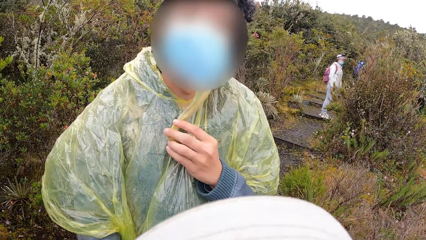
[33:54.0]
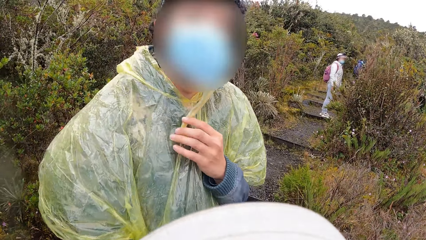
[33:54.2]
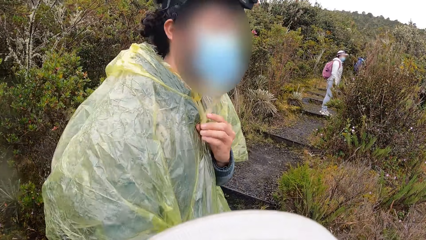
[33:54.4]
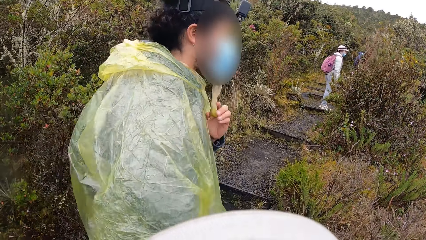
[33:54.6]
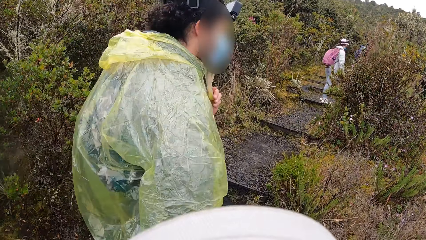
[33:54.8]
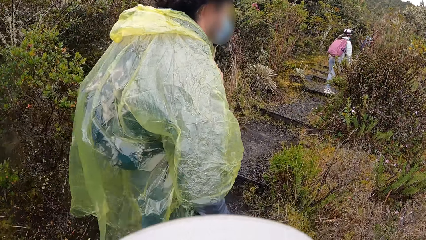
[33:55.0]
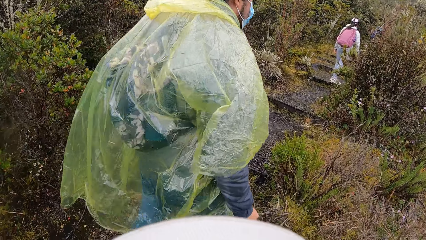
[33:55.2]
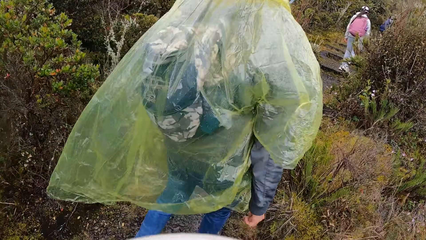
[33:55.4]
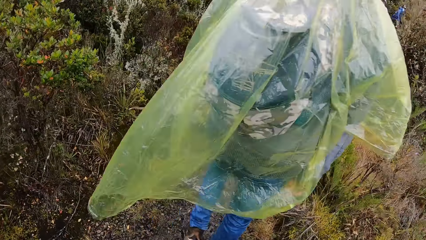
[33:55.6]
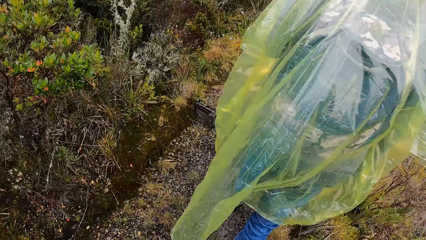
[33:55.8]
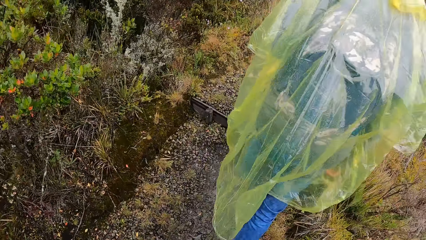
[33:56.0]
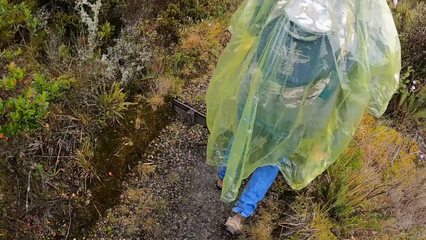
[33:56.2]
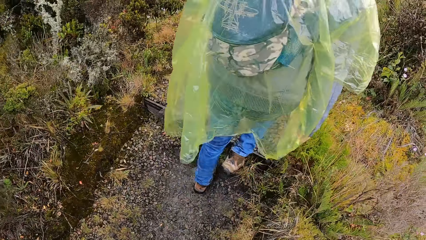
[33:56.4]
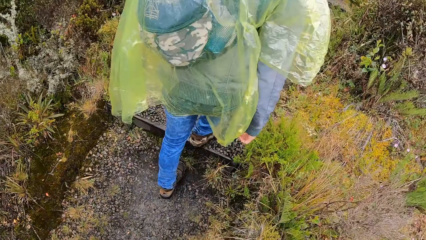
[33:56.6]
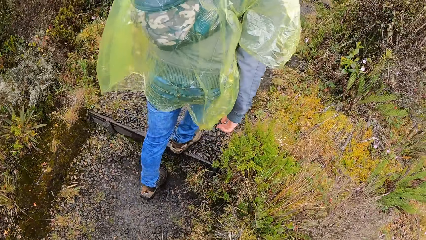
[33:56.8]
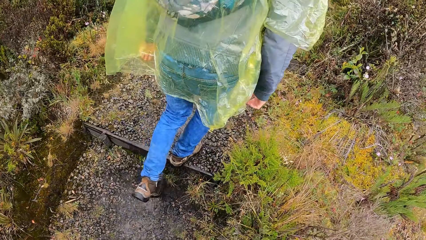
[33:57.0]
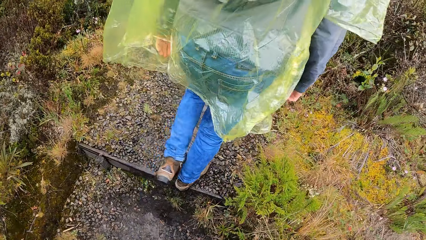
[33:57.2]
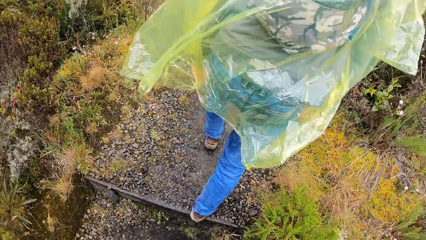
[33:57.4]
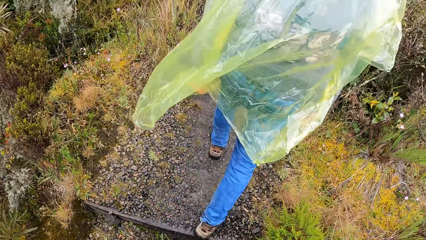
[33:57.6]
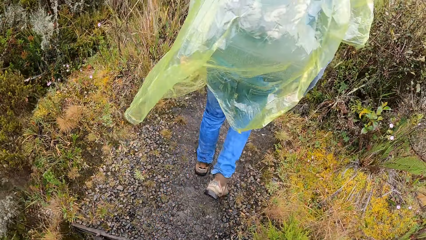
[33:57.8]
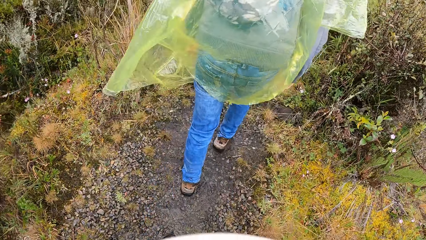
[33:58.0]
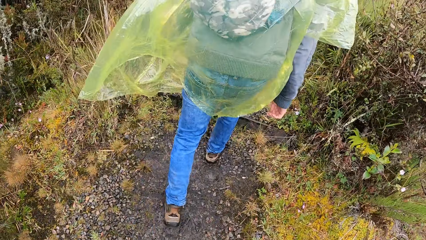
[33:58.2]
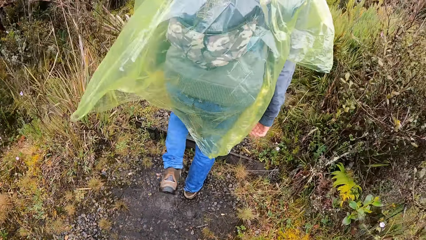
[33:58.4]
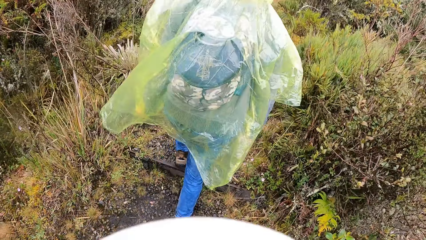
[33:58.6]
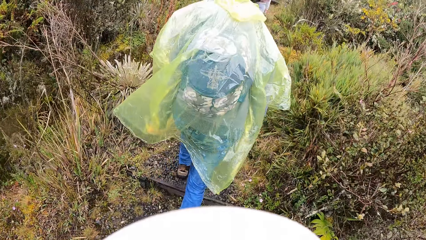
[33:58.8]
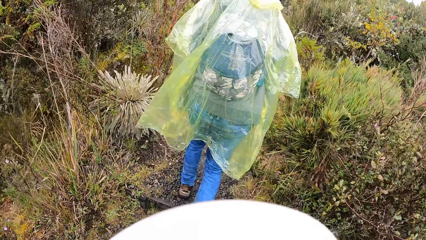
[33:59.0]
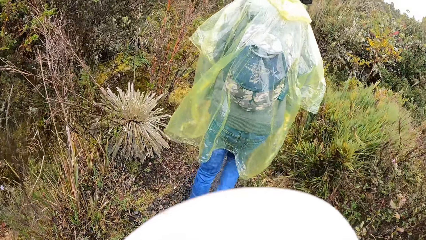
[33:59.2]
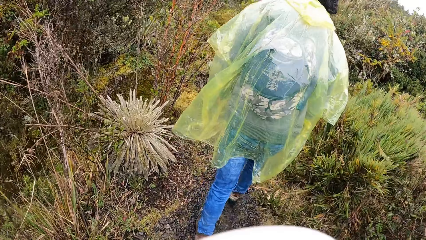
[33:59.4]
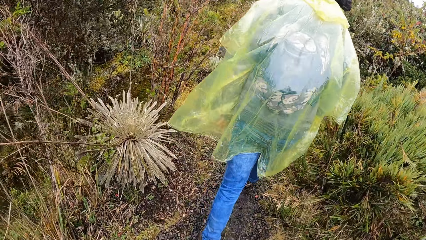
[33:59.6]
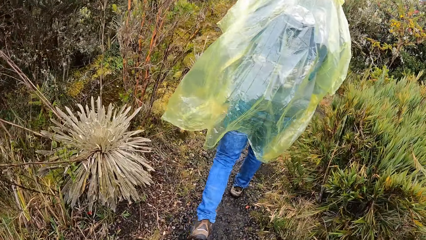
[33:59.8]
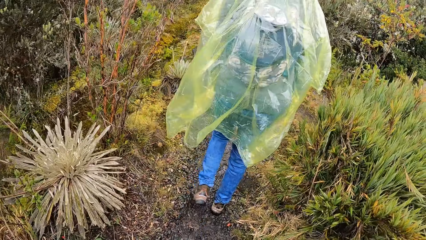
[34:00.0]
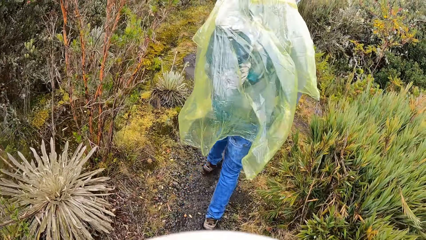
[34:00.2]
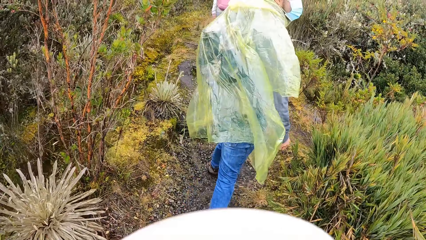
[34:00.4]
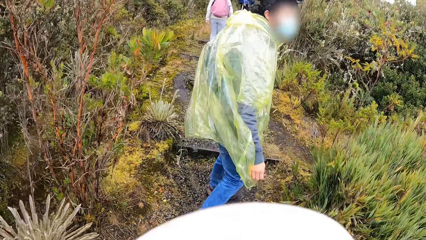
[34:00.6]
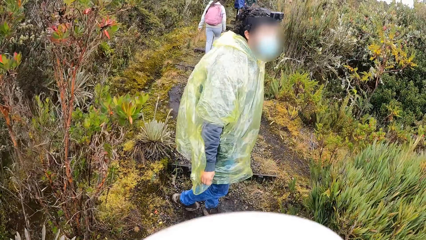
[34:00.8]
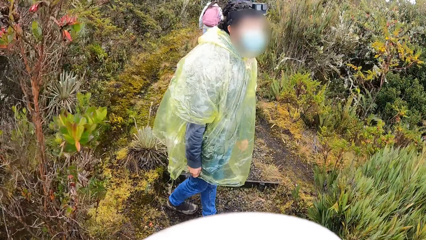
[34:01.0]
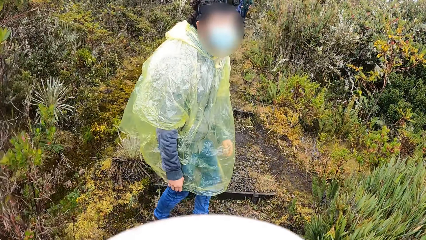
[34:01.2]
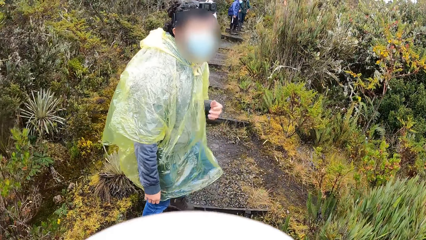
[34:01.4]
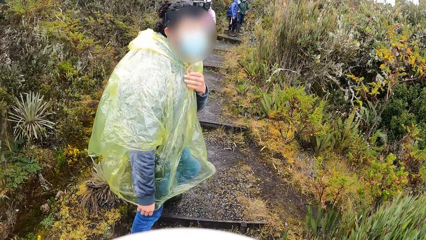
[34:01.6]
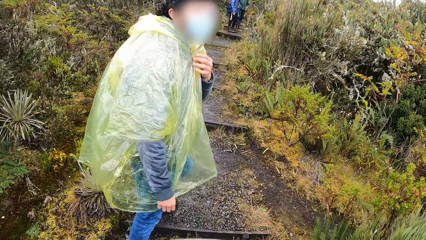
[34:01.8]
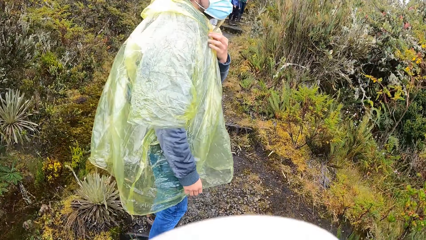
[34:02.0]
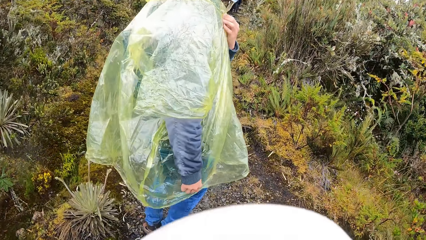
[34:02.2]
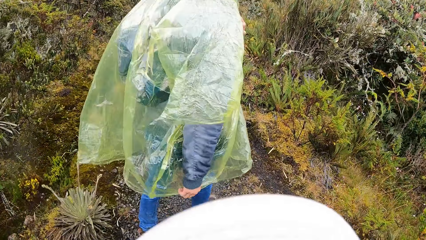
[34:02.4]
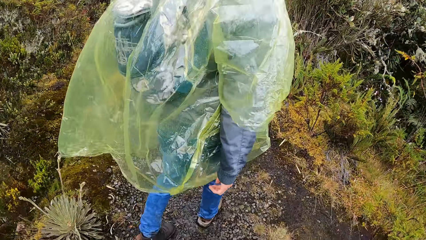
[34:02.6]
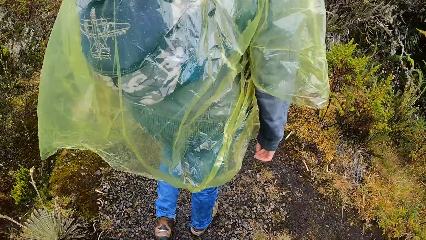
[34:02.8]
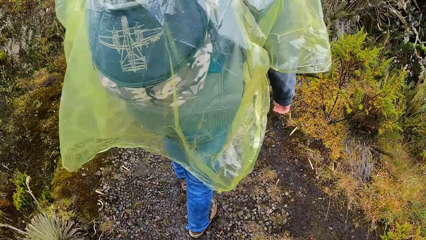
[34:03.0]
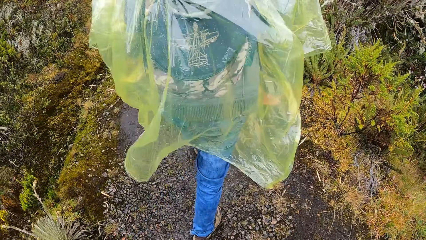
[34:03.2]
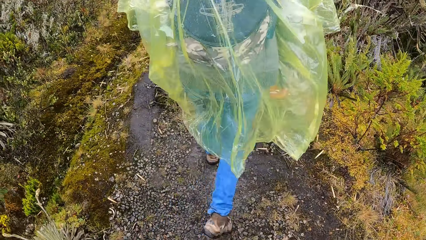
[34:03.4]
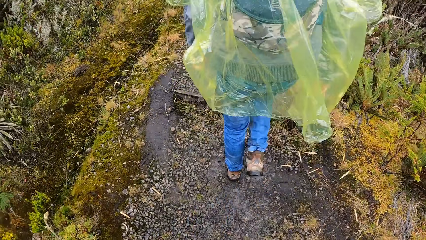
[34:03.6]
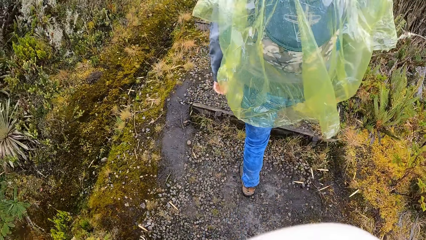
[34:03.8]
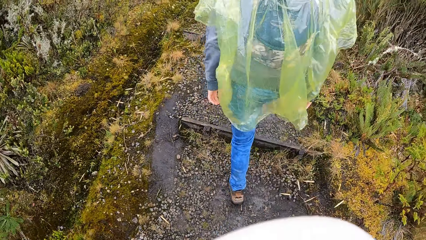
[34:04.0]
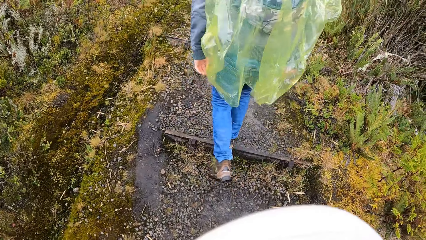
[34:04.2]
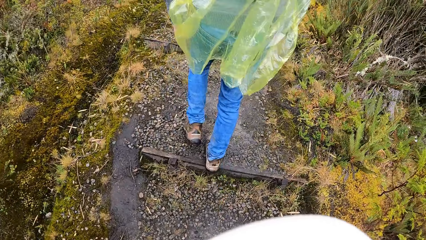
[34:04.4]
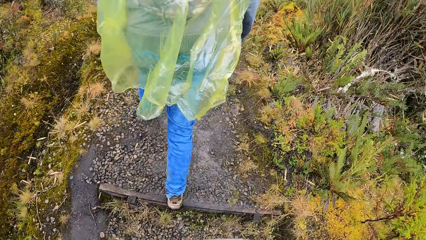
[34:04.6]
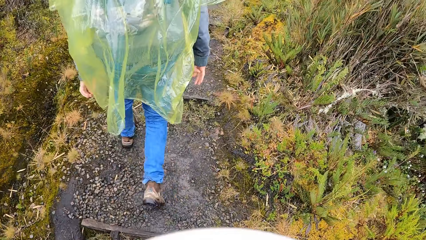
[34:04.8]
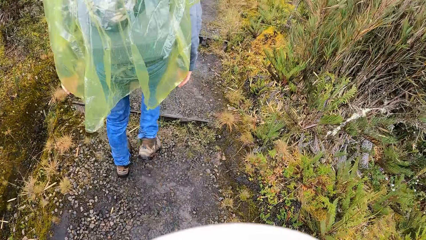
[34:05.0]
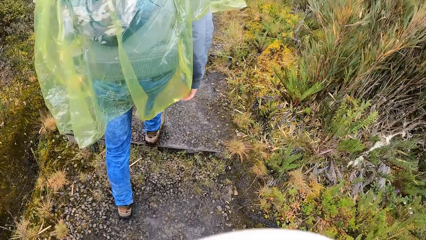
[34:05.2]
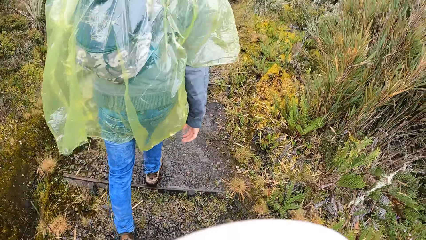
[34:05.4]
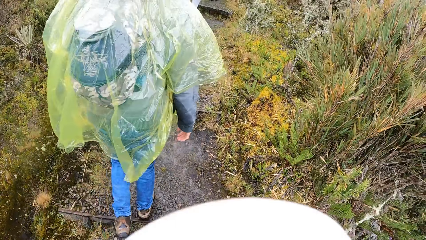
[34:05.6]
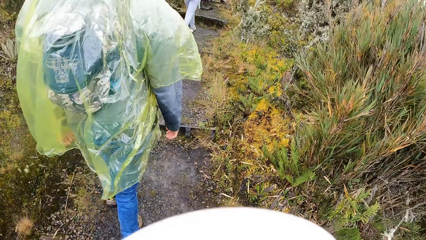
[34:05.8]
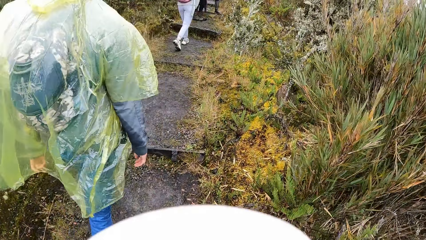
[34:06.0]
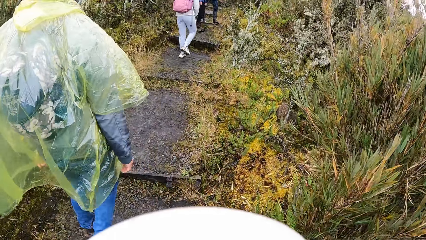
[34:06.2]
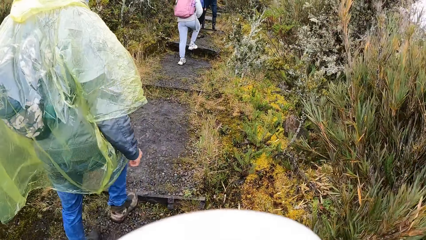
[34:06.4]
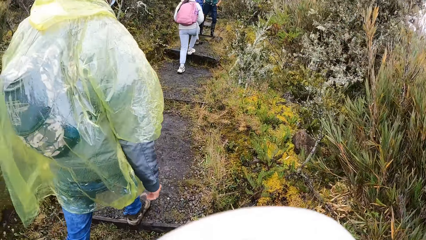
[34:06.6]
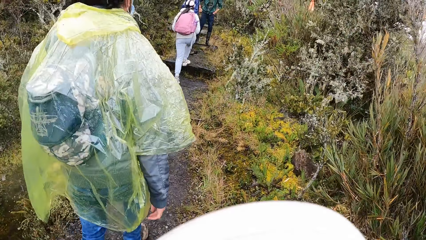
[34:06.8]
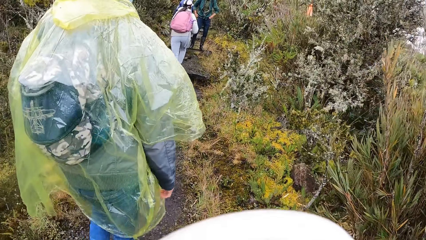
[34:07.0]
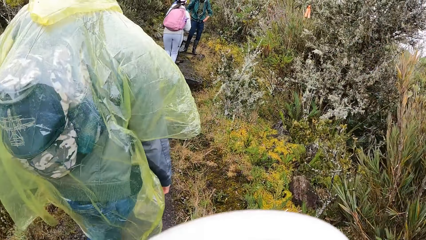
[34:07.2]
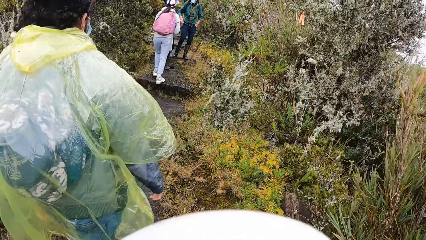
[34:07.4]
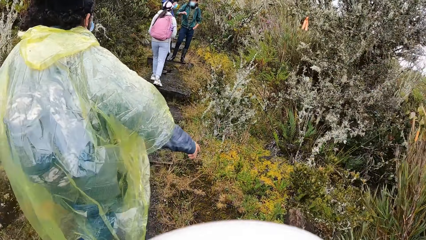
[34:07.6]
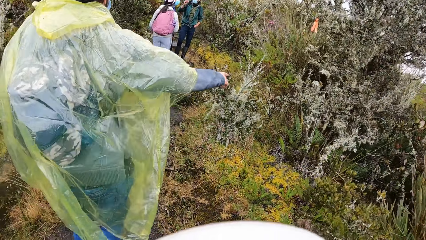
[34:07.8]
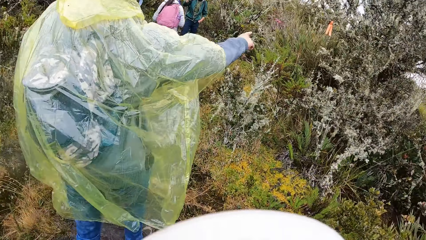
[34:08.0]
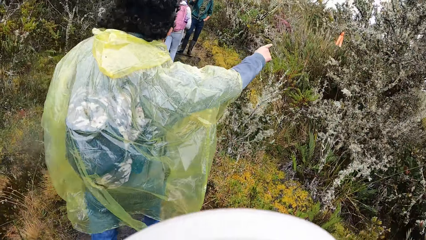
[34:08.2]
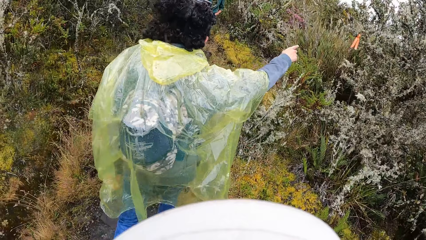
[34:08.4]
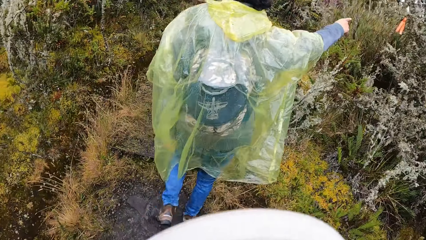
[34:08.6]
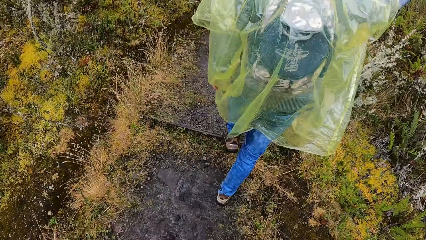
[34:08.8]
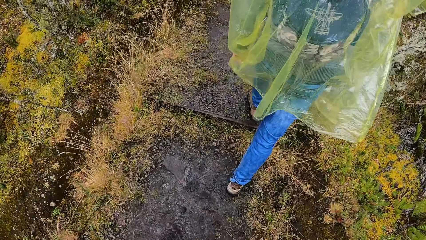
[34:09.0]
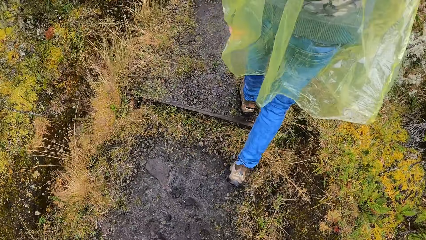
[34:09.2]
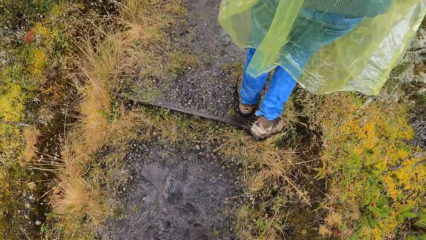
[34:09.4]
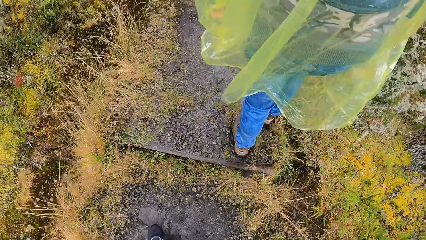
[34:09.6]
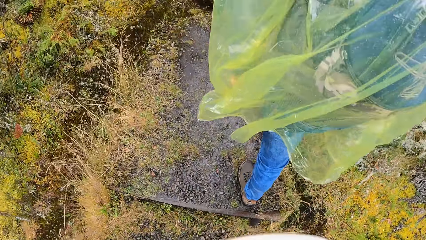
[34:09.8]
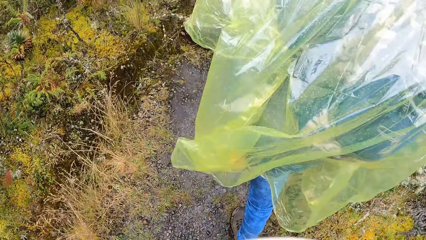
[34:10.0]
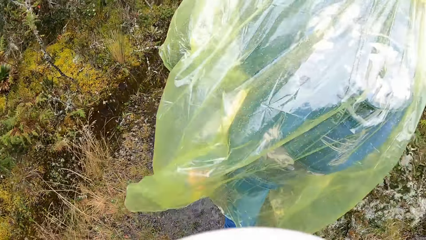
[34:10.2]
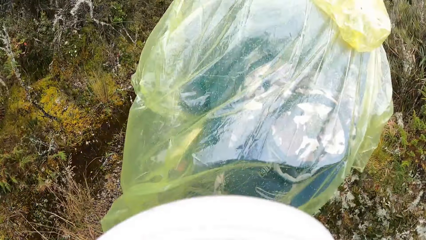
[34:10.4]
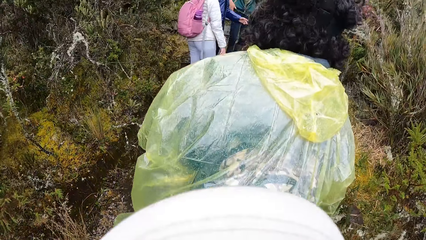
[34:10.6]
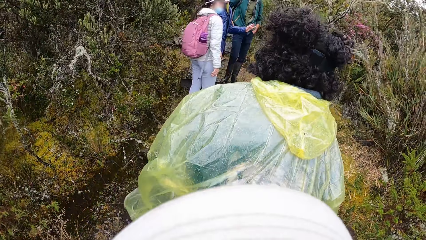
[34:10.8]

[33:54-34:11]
The camera wearer climbs the mountain. They converse with a man. They hike the mountain.
